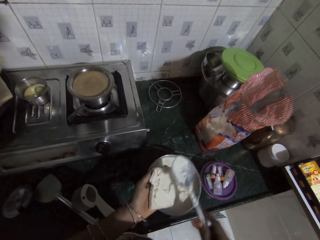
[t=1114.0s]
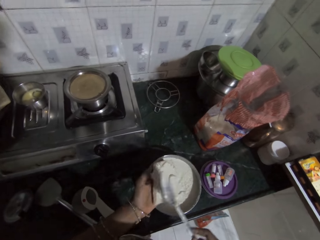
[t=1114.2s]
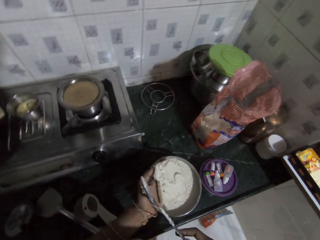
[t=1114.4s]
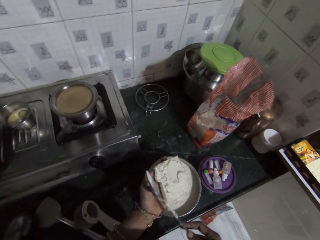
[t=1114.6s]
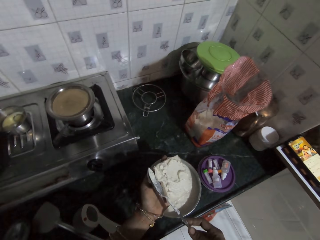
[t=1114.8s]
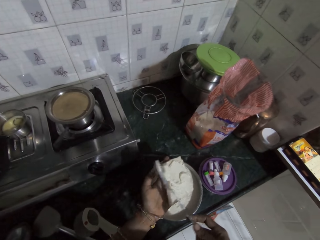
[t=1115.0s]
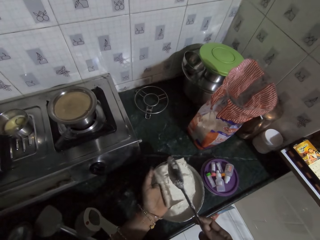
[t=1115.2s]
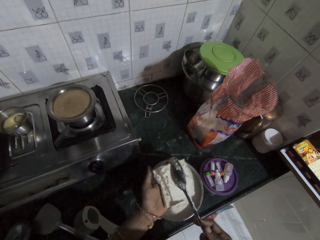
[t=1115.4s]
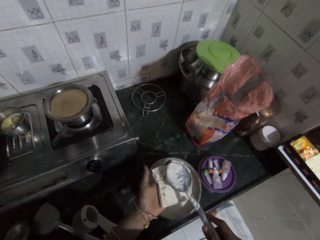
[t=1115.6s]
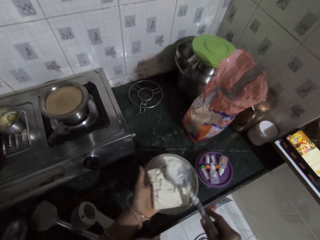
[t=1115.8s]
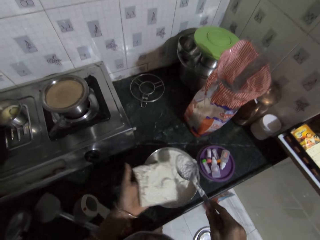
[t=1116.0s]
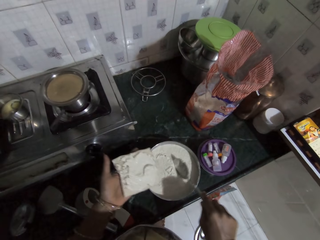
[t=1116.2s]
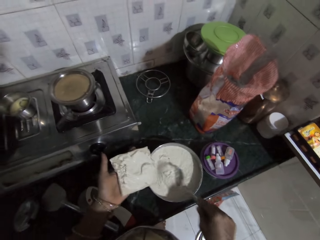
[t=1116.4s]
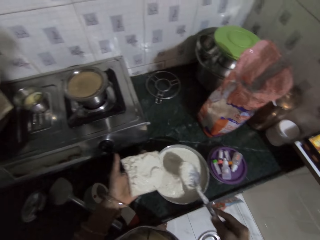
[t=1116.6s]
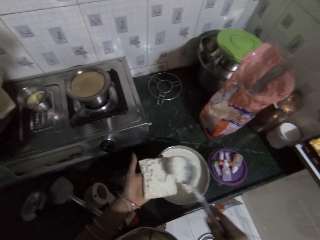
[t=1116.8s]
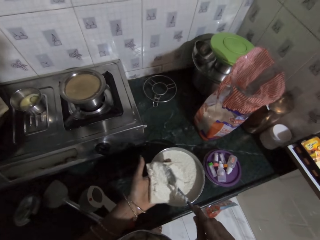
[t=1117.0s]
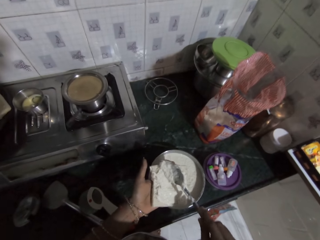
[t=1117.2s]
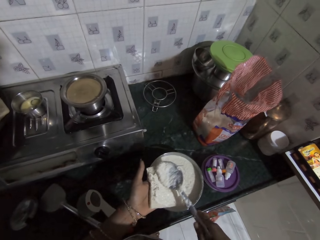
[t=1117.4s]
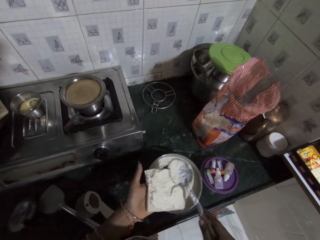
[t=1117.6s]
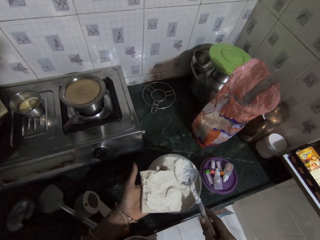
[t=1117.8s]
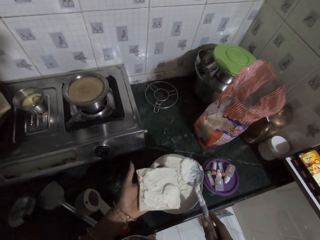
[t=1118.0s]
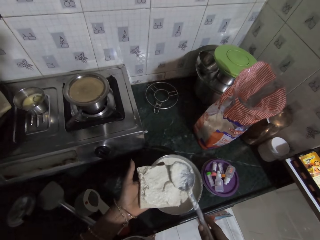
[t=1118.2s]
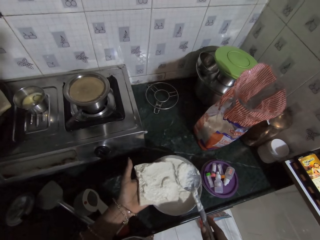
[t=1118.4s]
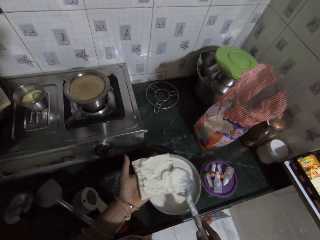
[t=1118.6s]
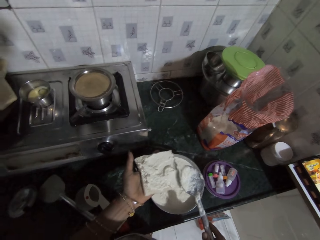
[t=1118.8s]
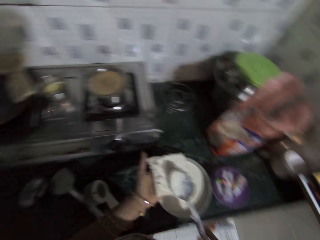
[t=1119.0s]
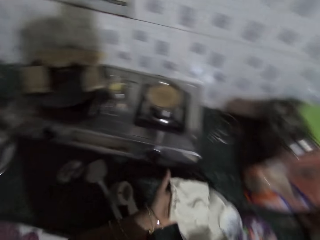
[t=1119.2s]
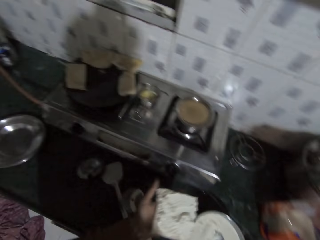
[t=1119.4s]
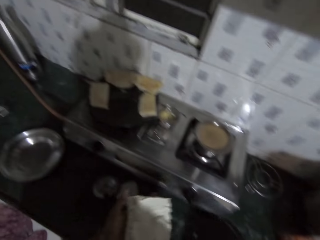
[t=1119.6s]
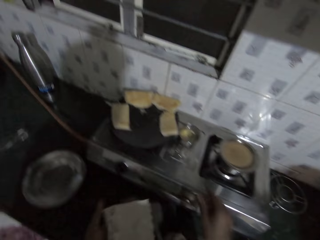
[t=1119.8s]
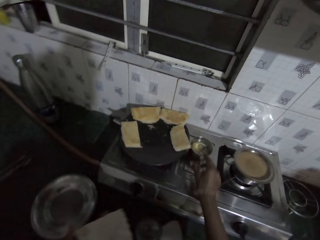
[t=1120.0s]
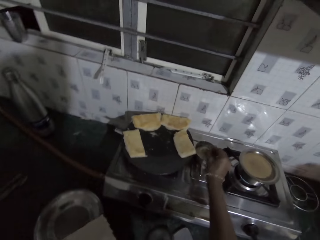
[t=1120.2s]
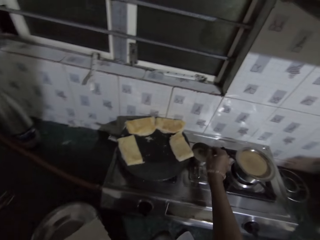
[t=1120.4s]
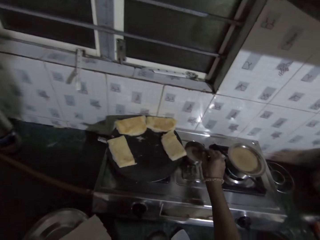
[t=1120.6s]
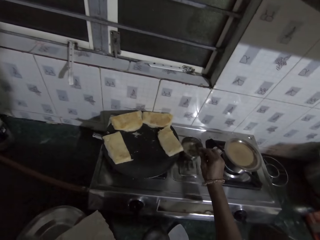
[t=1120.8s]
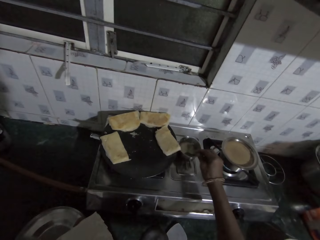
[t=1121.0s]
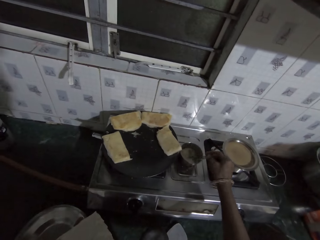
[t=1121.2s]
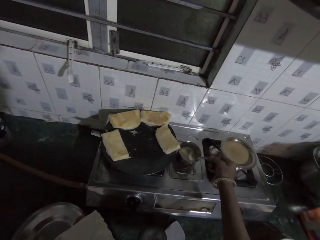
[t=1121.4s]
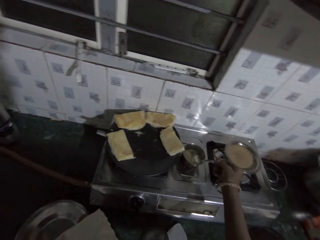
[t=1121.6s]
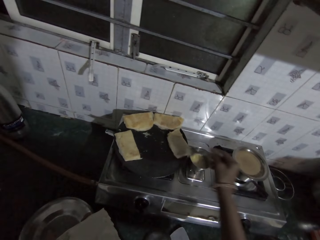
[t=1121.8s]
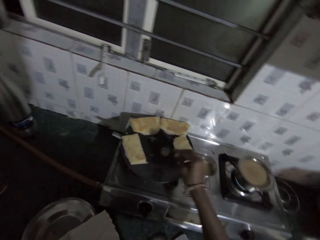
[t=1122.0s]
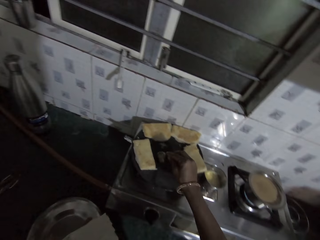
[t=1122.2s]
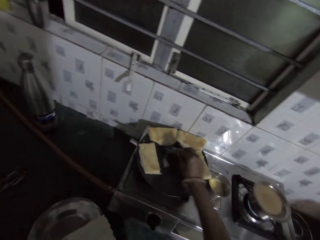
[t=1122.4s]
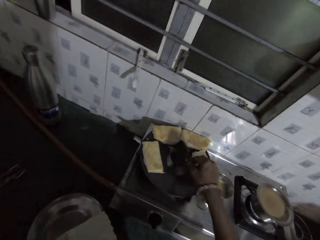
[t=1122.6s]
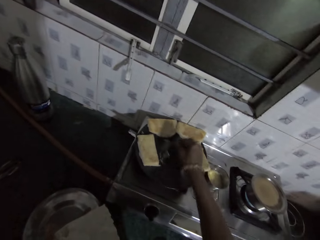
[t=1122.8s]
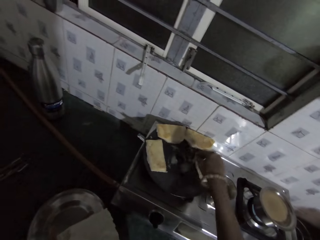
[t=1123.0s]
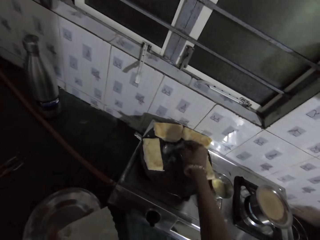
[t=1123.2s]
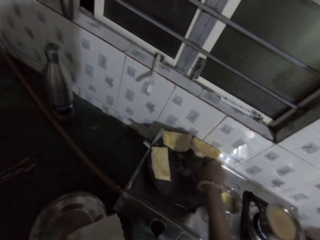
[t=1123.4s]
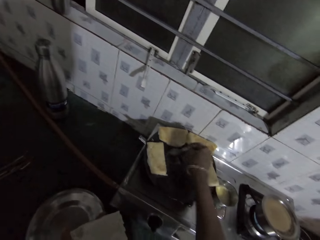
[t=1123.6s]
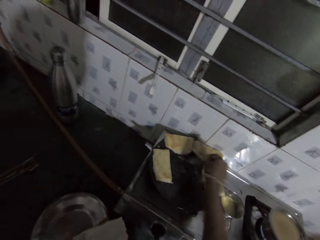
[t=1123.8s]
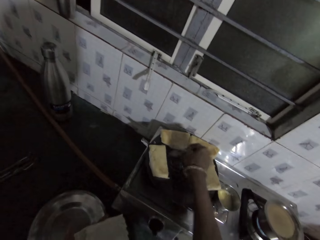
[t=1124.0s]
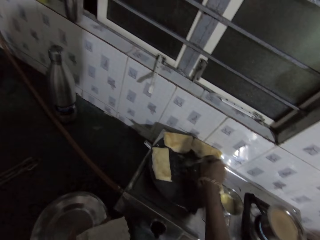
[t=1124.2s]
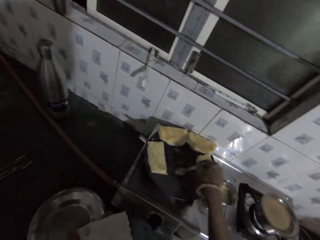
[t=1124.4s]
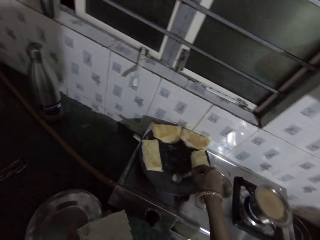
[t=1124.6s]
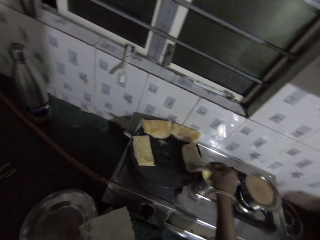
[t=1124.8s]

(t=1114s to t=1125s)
The camera wearer scoops baking powder from the plate of baking powder with the spoon in her right hand. She holds the bread. She spreads the baking powder on the naan bread with the spoon in her right hand. She holds the bread. She holds the bread again. She scoops vegetable oil from a cup with the spoon in her right hand. She spreads the vegetable oil on the frying pan with the spoon in her right hand. She holds the bread.

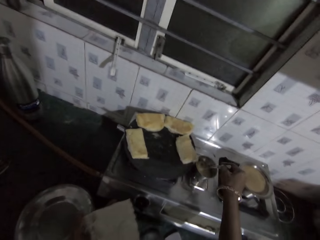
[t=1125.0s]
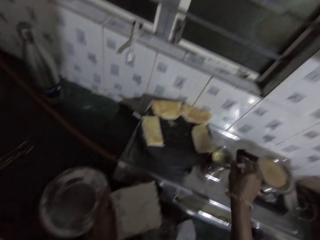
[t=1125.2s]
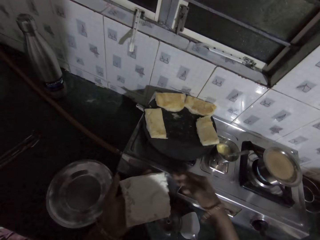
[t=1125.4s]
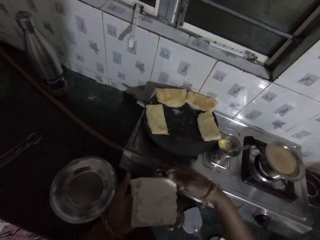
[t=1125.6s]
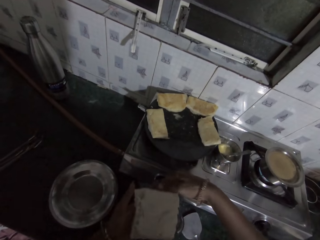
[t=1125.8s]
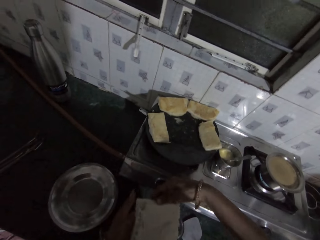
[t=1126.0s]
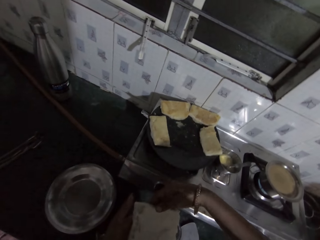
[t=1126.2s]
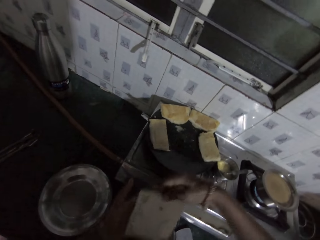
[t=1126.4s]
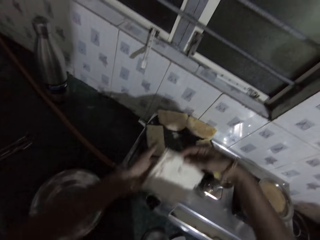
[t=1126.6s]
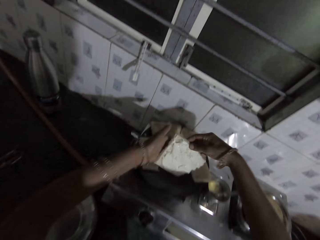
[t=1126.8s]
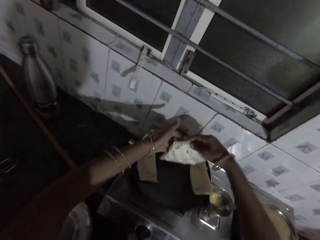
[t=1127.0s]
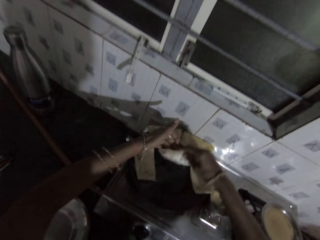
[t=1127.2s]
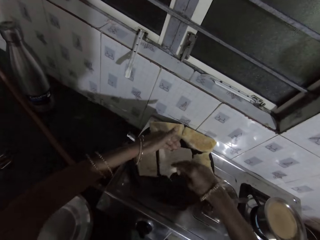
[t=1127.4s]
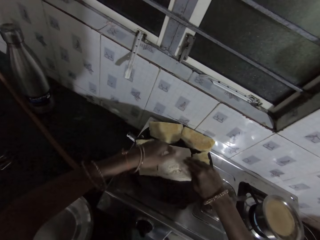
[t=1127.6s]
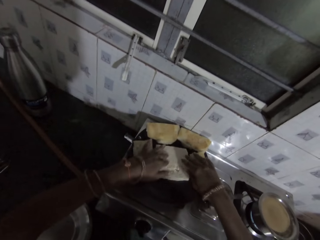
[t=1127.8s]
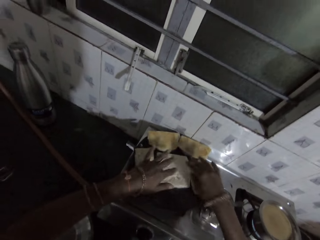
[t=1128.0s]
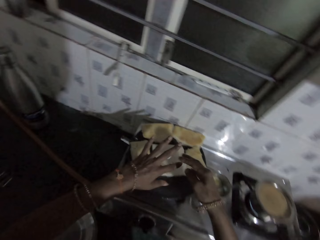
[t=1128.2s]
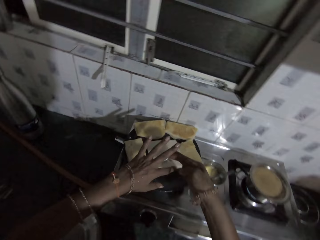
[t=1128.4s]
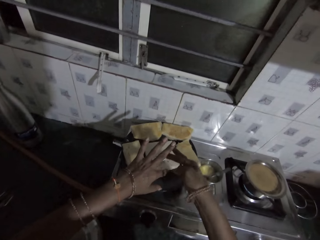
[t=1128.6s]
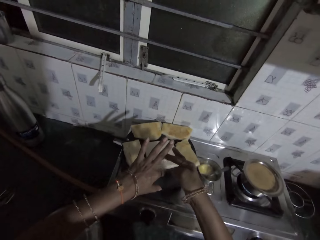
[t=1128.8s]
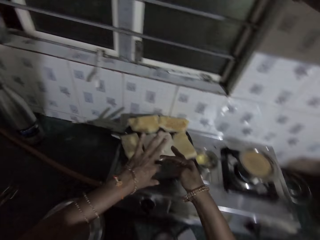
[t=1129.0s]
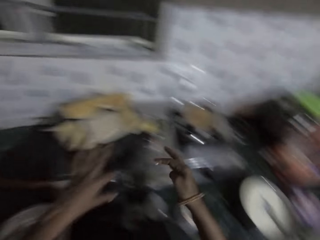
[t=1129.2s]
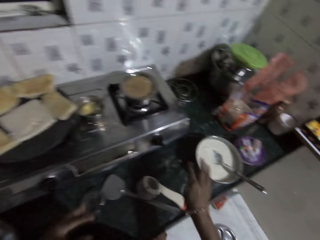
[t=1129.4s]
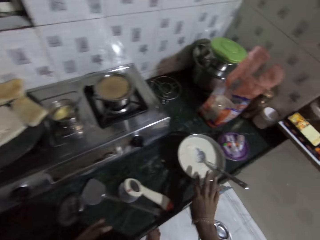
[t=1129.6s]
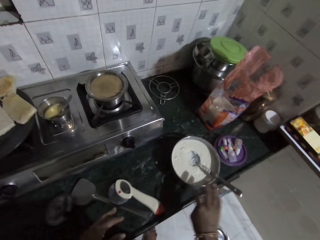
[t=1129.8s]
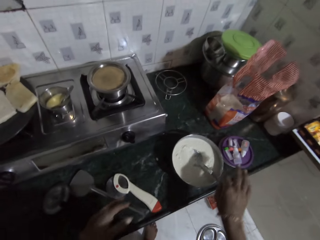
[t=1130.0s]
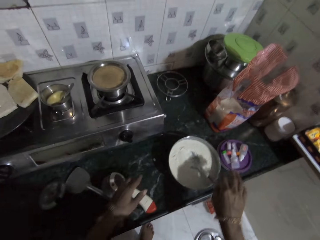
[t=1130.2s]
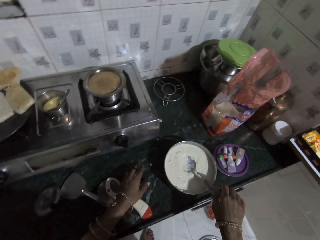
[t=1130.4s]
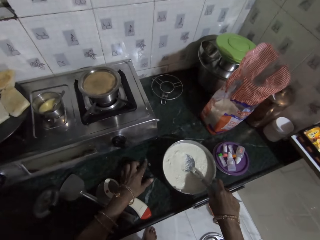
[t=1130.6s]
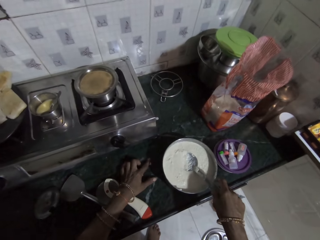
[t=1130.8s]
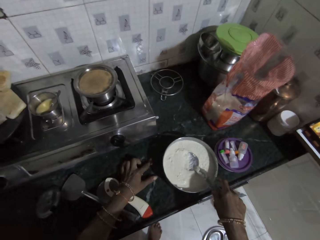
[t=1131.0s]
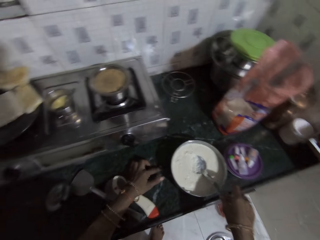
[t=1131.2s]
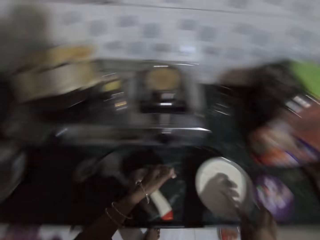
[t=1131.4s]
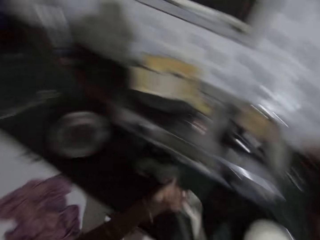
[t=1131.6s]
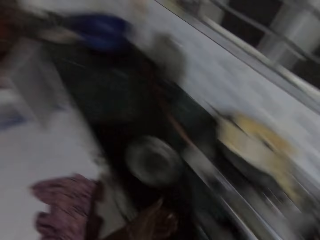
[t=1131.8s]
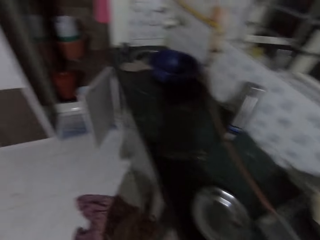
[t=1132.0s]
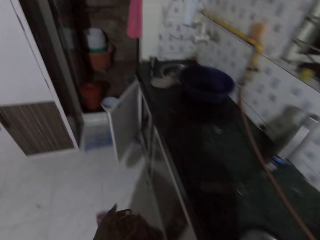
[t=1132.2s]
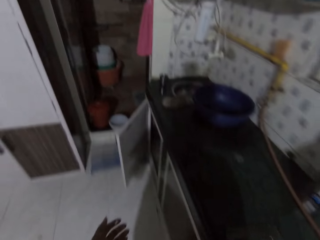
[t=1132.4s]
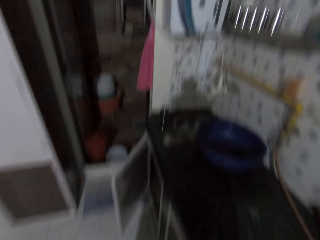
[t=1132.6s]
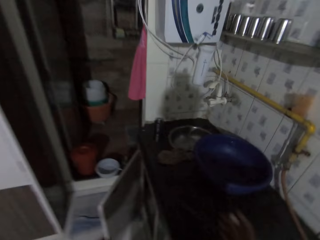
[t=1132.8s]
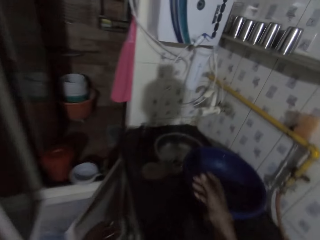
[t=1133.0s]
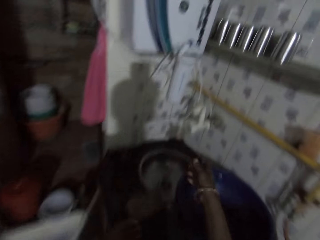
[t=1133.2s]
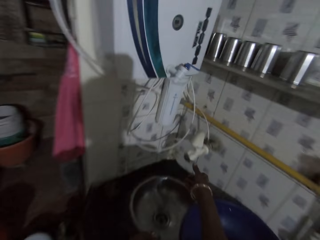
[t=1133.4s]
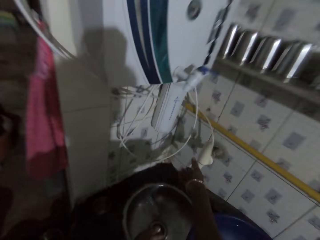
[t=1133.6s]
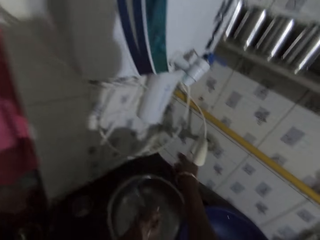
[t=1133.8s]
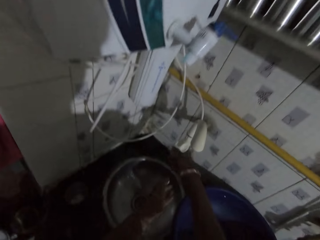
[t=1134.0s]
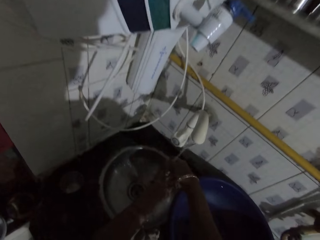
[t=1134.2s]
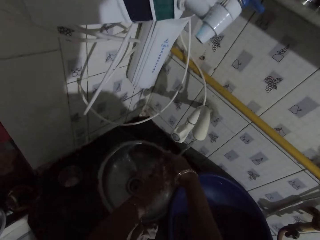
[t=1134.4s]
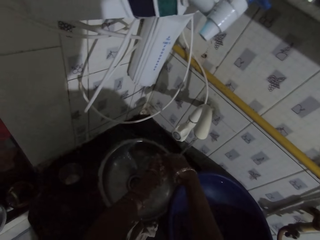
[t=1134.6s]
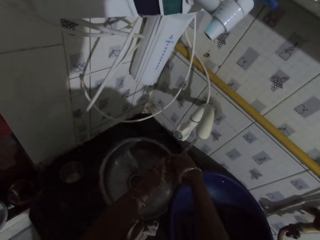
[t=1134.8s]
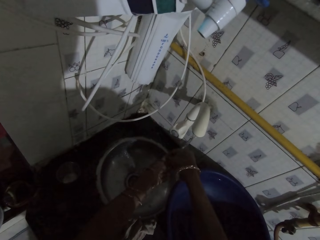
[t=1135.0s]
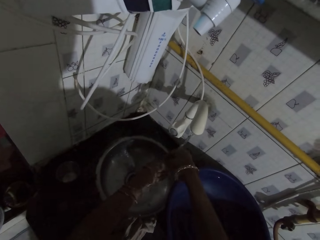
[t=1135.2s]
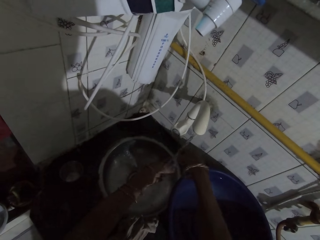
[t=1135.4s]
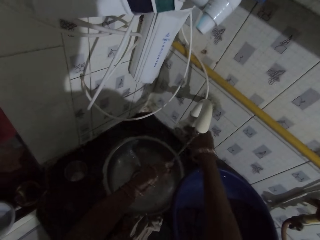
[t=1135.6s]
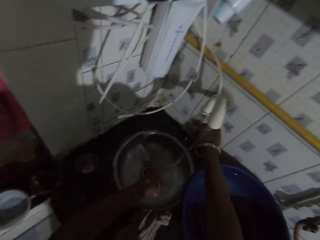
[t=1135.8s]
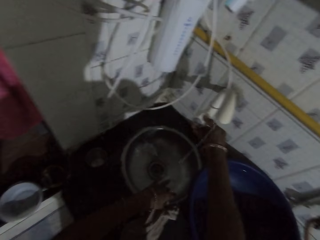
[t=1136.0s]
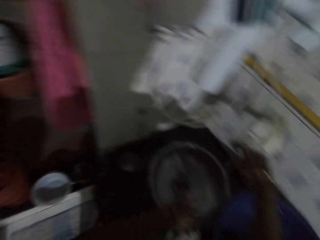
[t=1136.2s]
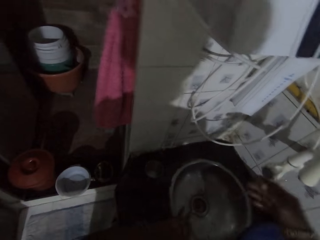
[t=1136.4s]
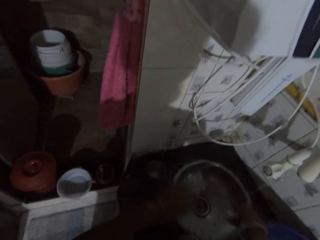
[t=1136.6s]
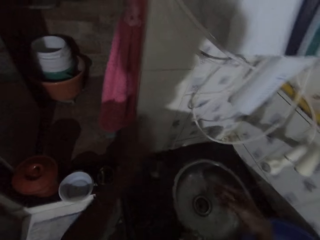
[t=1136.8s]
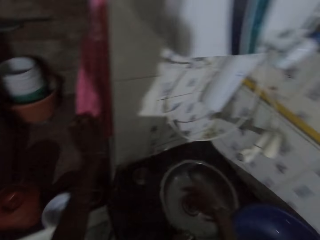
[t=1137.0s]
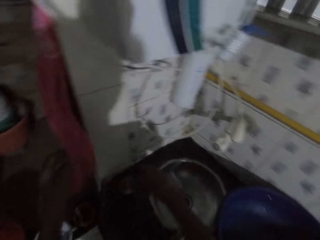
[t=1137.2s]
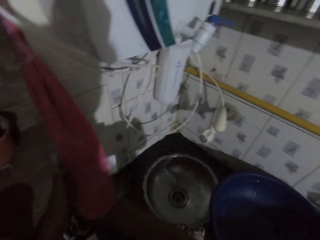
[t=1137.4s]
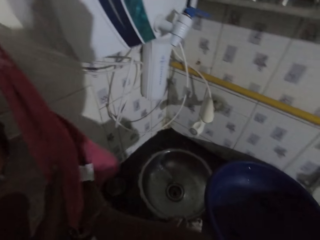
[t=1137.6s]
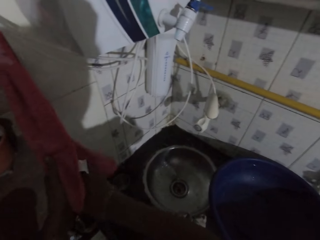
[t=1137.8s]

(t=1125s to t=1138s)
The camera wearer drops the spoon in the cup with her right hand. She holds the bread. She places the naan bread on the frying pan with both hands. She wipes baking powder or batter off her left hand with her right hand. She puts the baking powder on the plate with her right hand. She wipes the batter on a bowl. She holds the spoon with her right hand. She wipes the batter on the counter. She walks to the sink. She turns on a tap with her right hand. She rinses both hands with water from the tap. She turns off the tap with her right hand. She cleans both hands on a towel.
